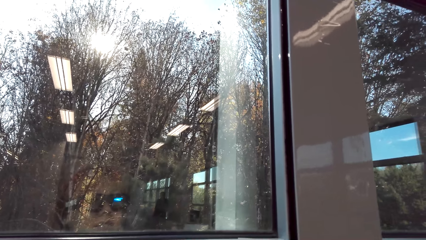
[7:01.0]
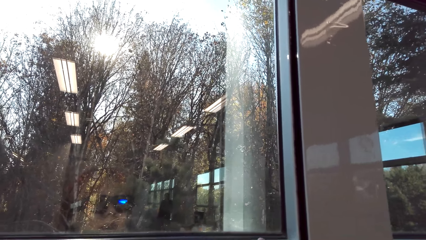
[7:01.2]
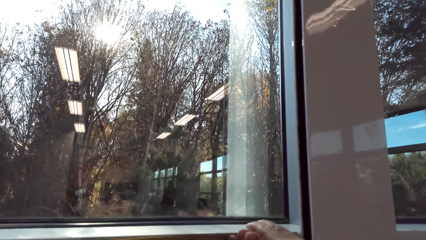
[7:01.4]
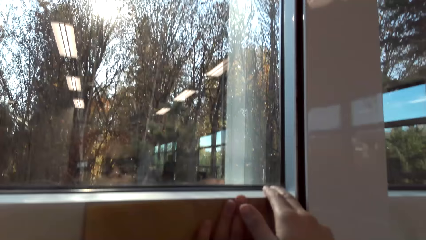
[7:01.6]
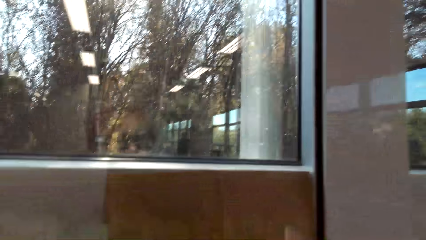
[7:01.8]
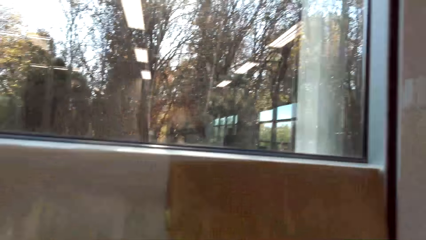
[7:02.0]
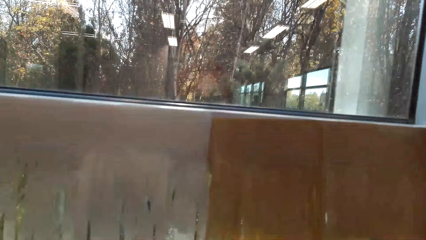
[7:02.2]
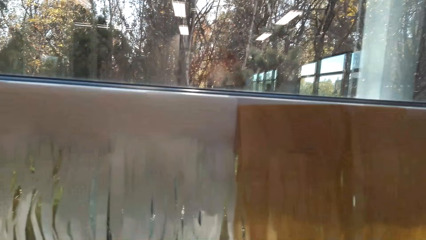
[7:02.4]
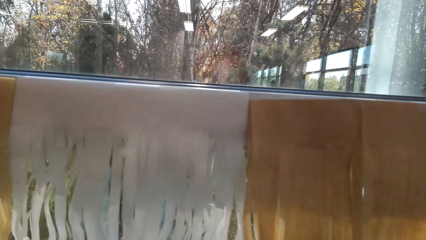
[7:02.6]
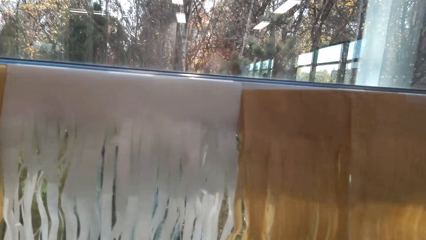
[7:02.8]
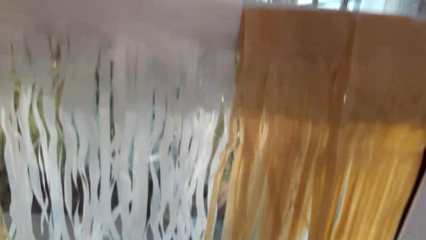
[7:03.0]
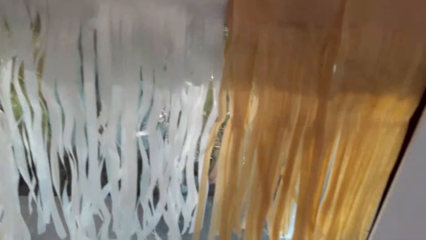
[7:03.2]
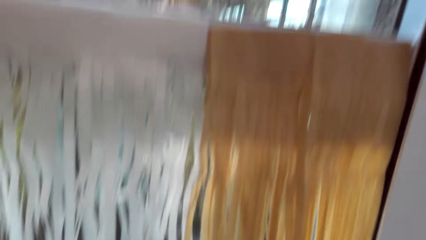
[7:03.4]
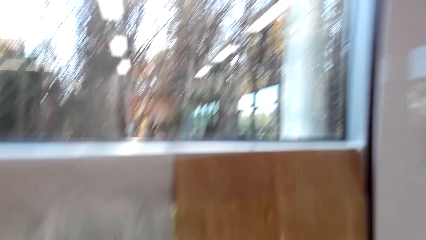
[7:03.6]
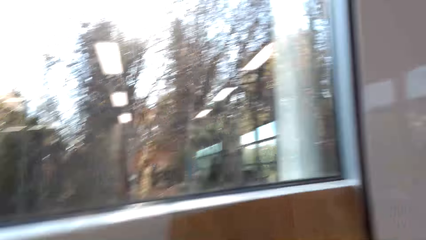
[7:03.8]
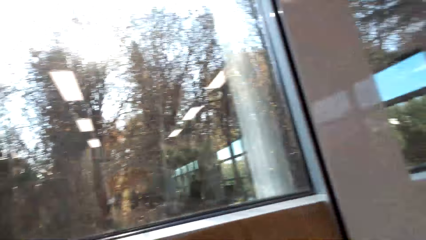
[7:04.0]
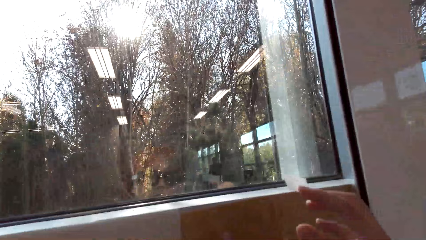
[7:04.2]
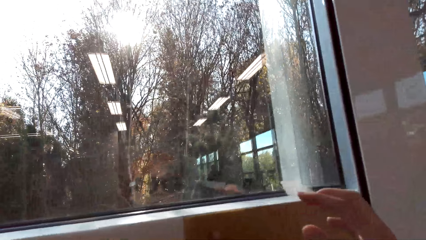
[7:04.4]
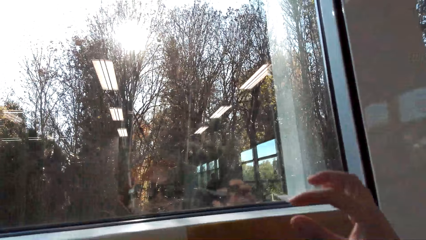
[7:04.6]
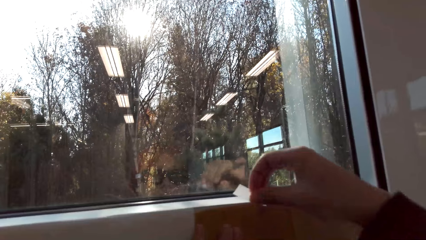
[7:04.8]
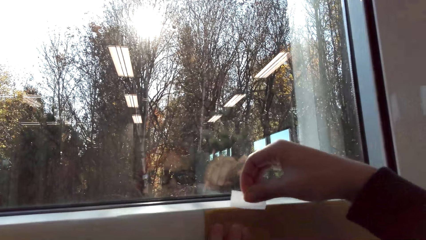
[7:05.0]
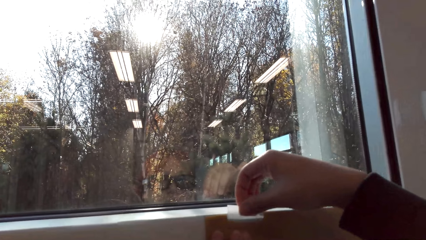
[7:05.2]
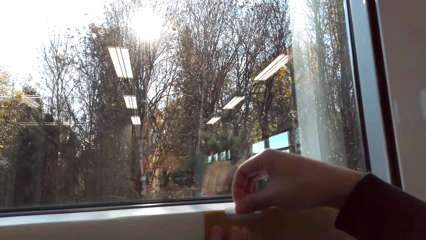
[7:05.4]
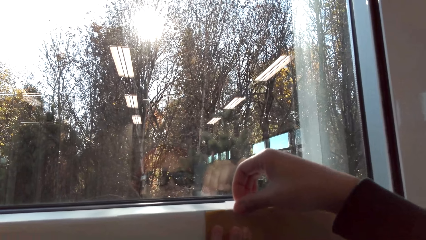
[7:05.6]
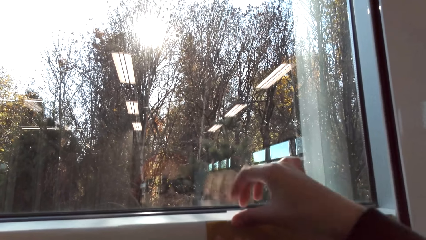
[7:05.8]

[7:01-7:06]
The camera wearer tears the mounting tape. They pick up the tape. They stick the party banner with the mounting tape.

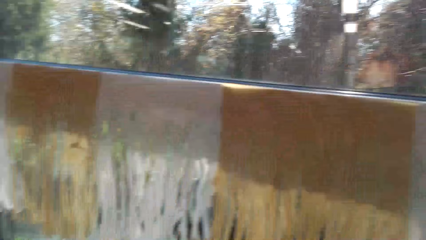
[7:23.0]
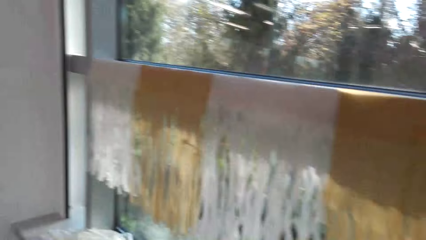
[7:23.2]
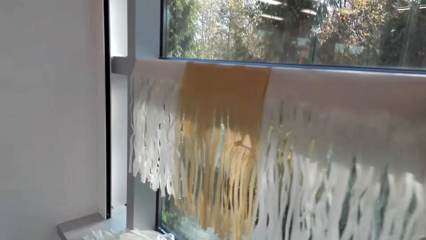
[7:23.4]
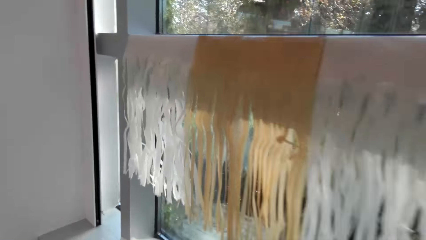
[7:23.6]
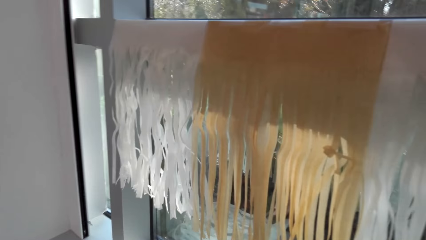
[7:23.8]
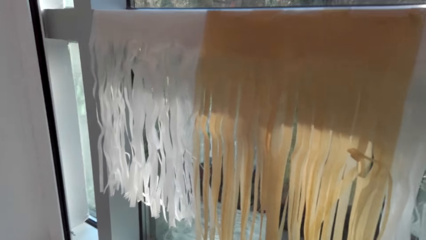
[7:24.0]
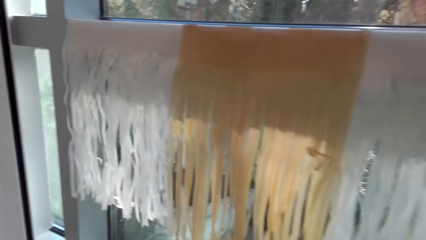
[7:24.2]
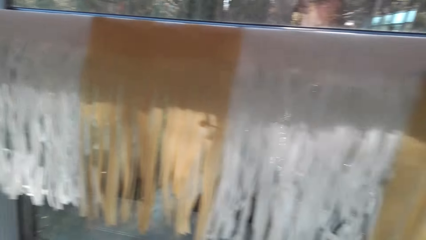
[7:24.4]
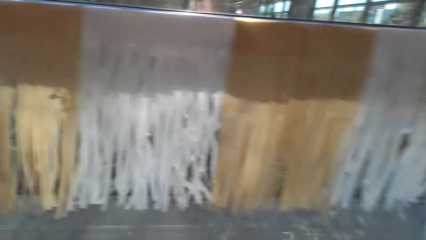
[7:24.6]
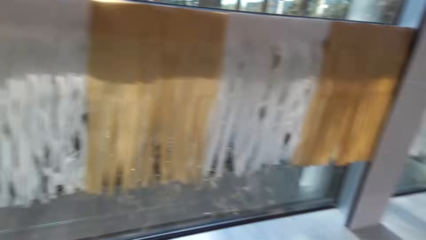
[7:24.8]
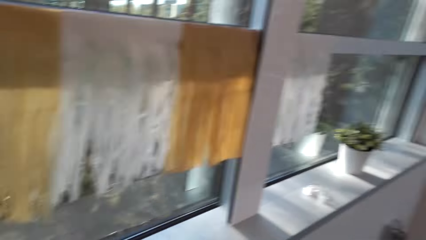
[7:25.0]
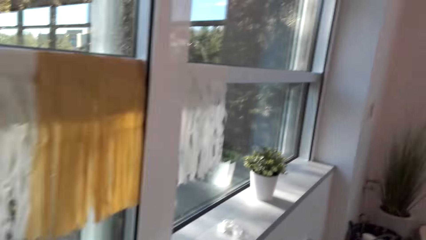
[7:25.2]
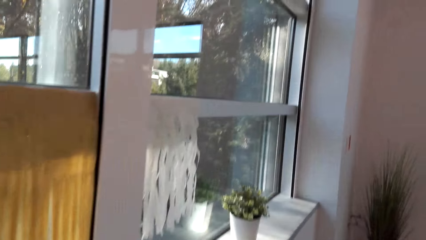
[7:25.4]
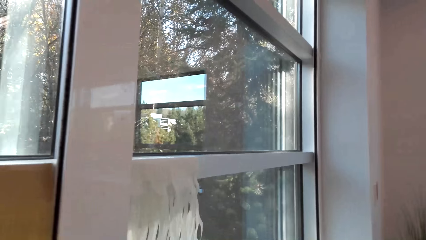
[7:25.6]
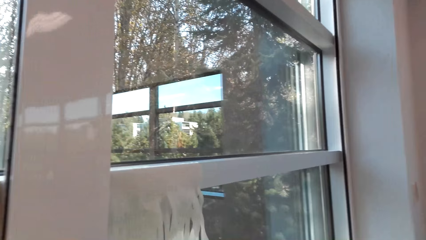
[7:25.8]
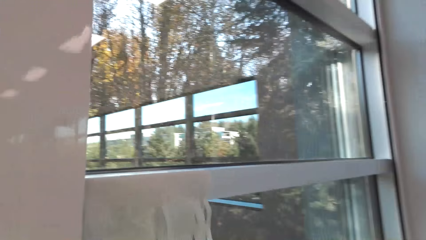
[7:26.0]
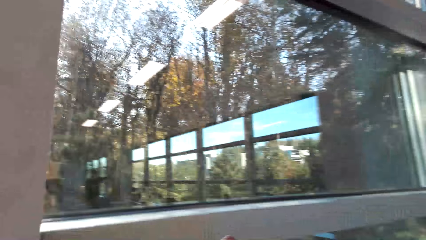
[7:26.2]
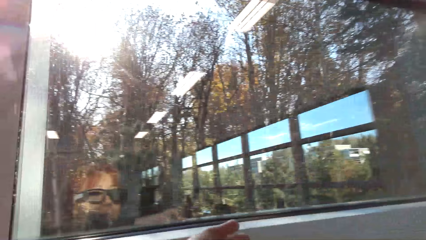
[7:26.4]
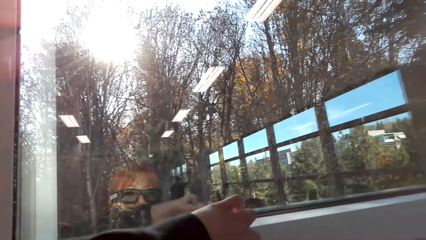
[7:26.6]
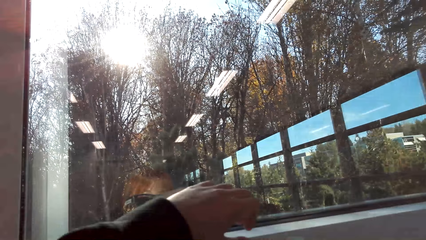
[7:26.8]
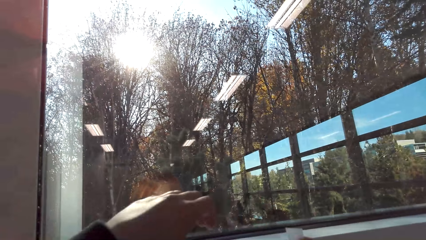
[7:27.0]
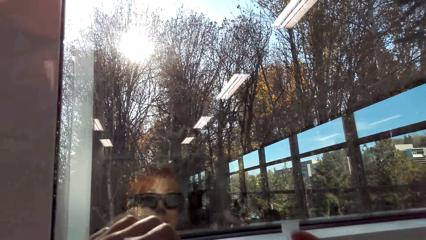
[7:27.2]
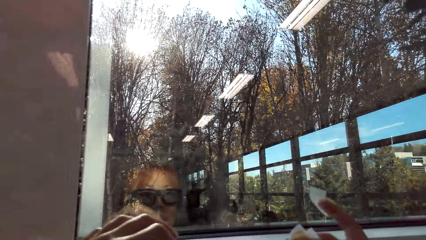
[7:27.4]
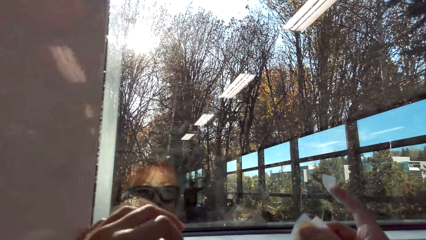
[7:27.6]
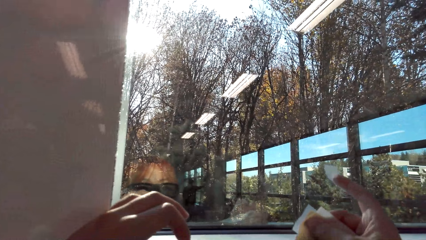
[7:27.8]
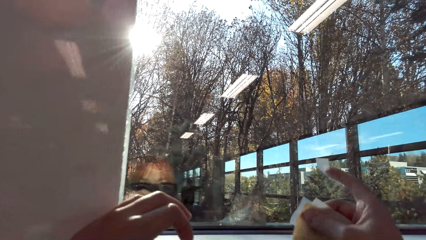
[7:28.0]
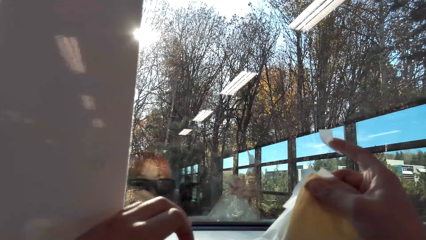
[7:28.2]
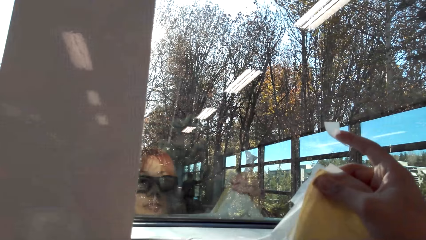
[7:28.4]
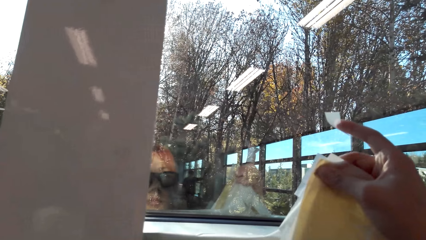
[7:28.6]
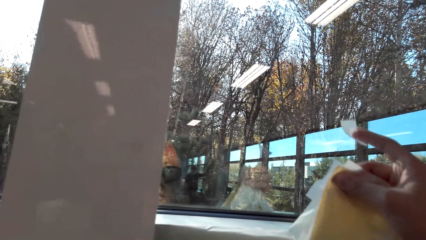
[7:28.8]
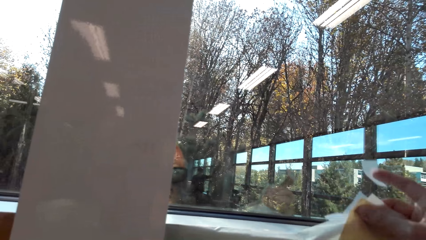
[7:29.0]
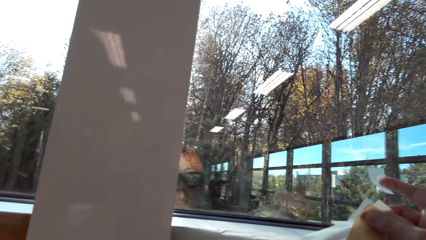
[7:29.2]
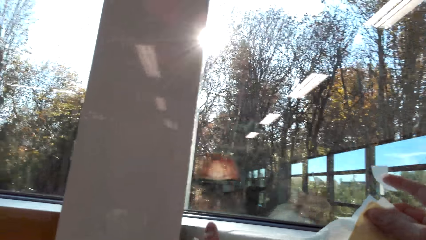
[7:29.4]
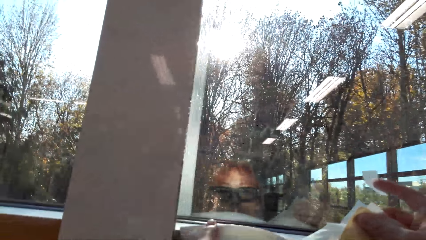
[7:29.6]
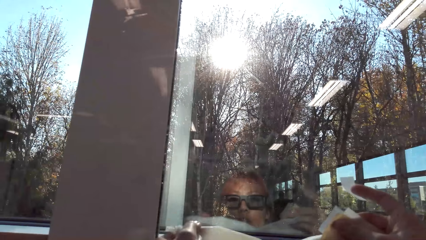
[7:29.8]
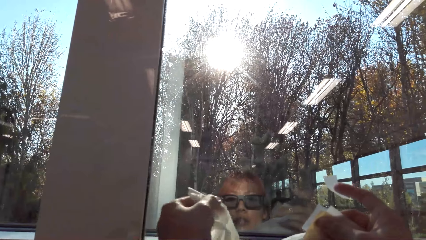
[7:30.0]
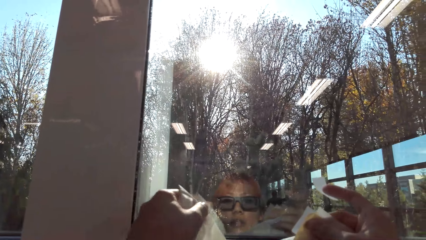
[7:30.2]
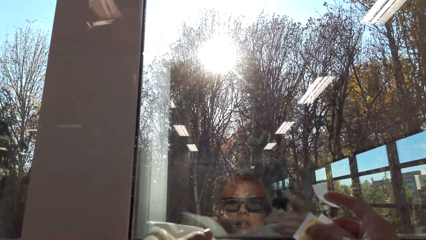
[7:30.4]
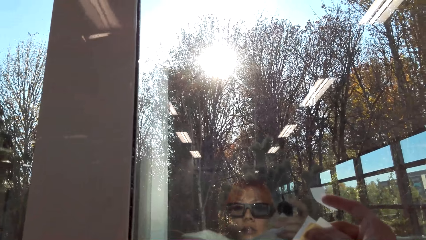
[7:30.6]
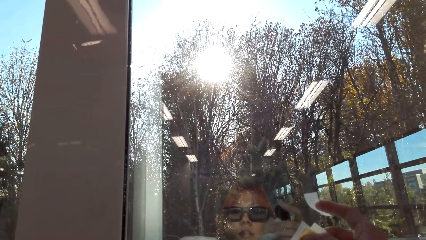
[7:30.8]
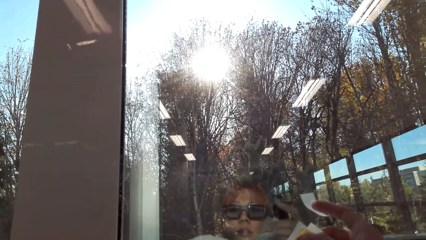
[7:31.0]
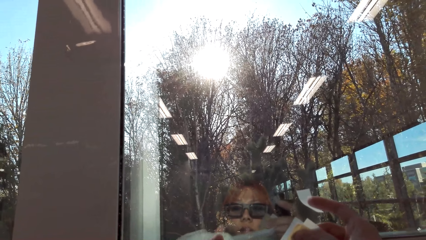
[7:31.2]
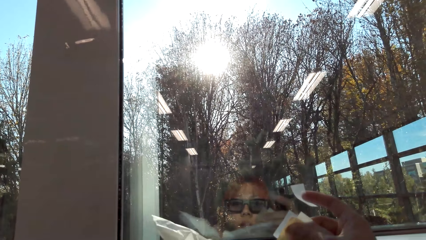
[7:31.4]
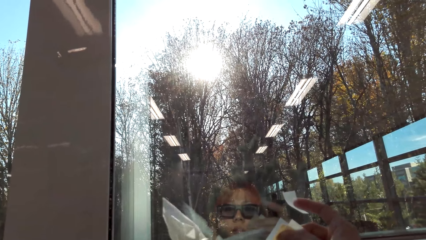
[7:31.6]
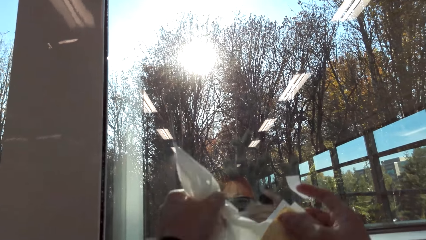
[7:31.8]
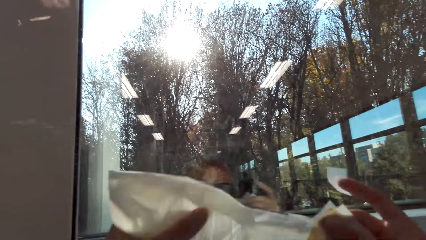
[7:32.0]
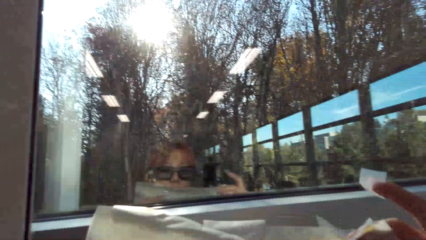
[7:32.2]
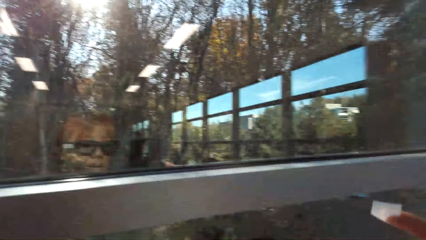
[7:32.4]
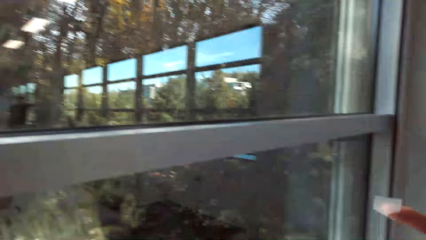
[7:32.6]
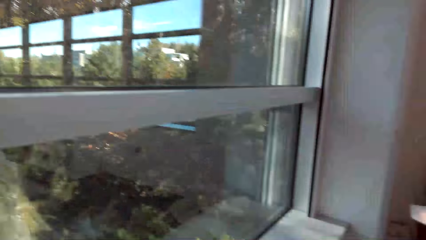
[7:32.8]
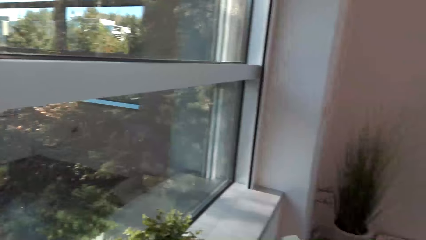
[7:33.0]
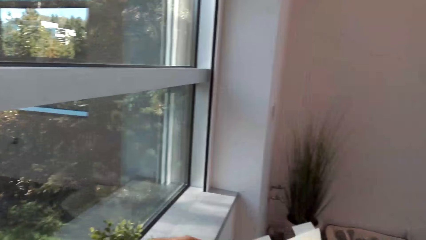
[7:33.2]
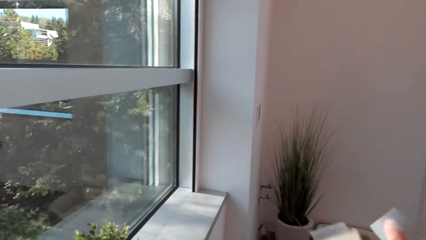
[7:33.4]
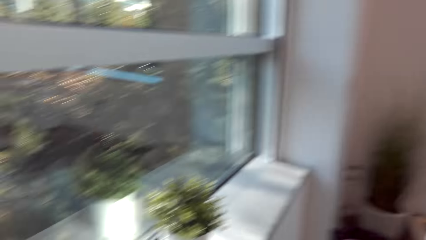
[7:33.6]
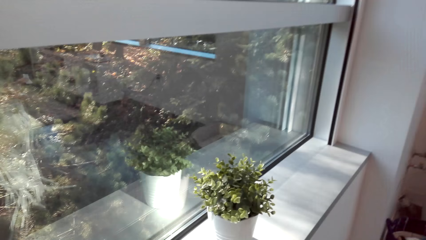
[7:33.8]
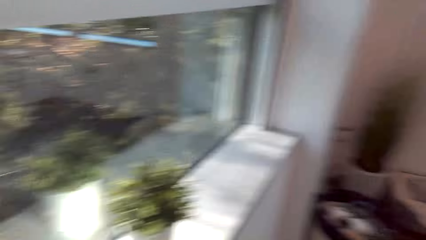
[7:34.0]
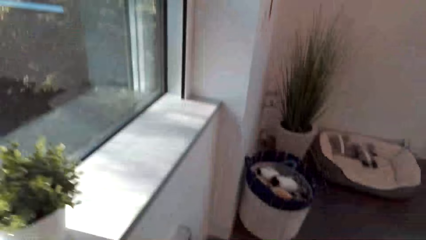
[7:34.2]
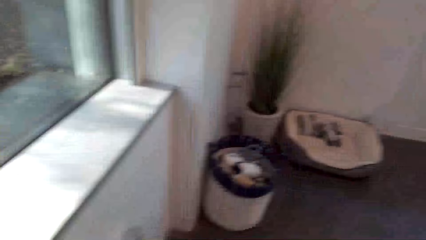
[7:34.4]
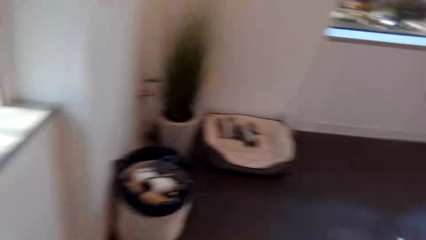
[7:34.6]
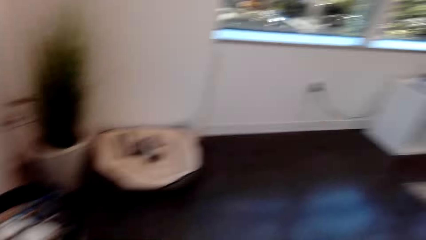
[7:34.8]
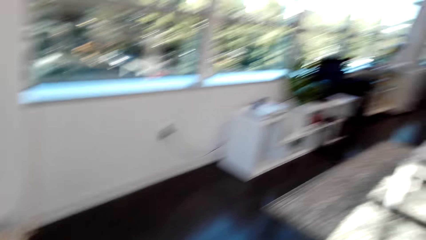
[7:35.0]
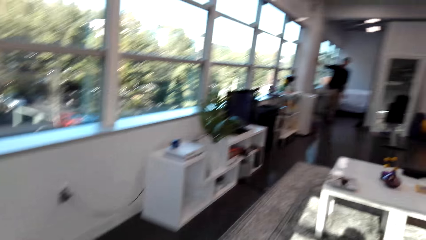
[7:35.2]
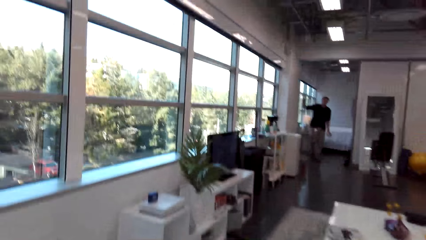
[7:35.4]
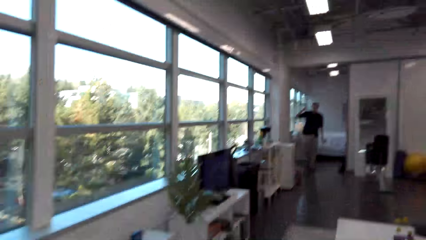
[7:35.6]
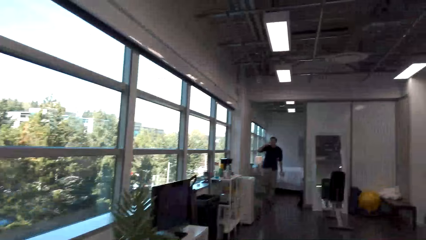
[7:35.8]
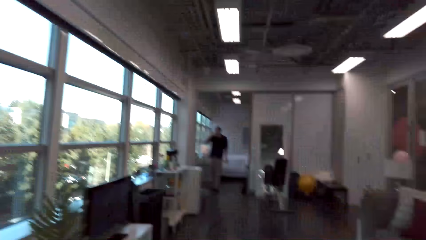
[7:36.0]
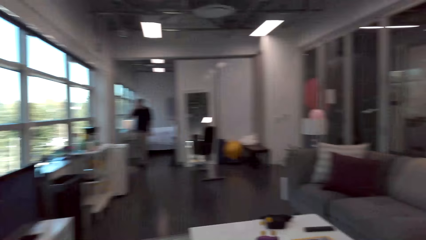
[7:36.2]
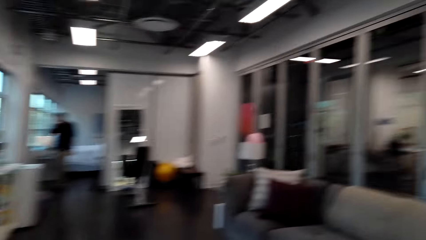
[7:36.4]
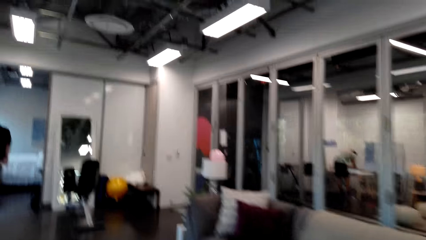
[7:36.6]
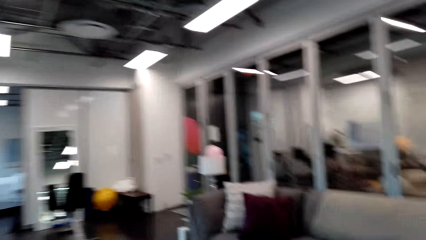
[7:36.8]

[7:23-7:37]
The camera wearer moves in the room. They unstick the party banner on the window. They fold the party banner. They walk in the room. A man talks in the room. The man stands in the house.
